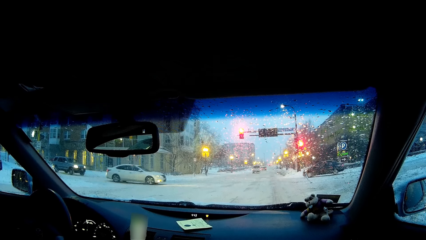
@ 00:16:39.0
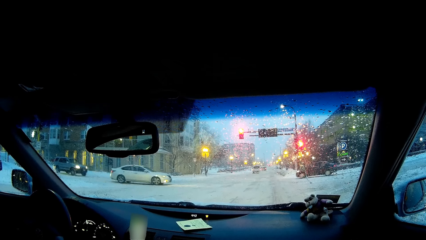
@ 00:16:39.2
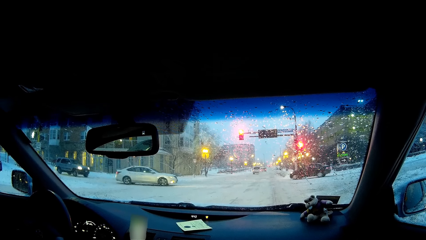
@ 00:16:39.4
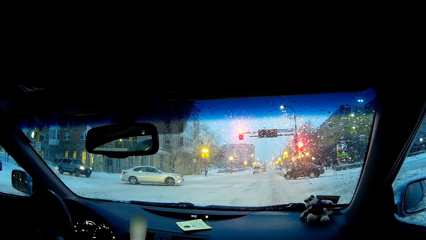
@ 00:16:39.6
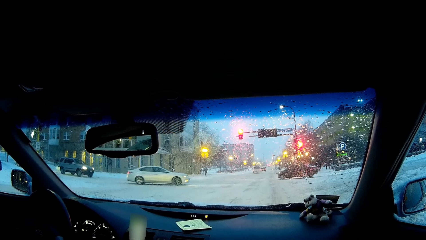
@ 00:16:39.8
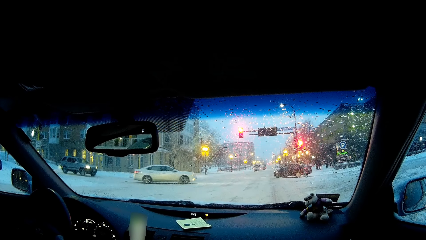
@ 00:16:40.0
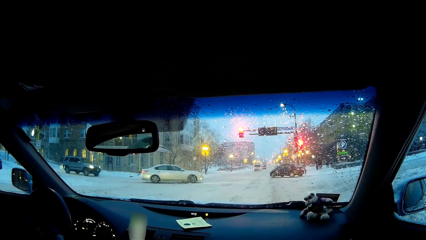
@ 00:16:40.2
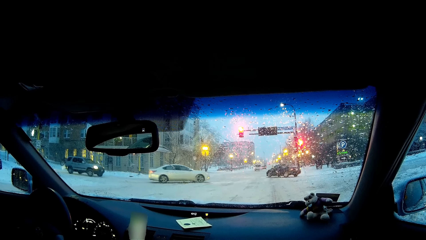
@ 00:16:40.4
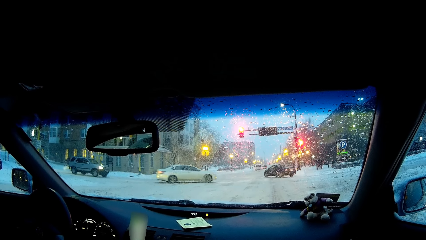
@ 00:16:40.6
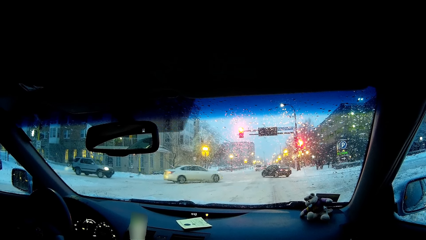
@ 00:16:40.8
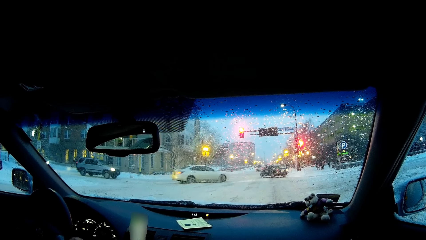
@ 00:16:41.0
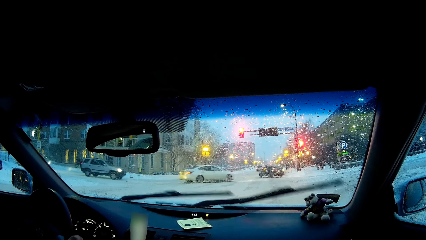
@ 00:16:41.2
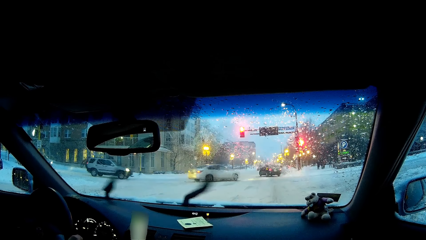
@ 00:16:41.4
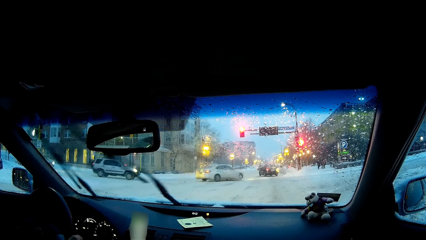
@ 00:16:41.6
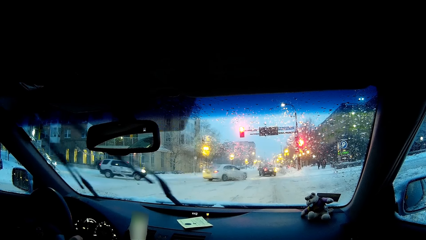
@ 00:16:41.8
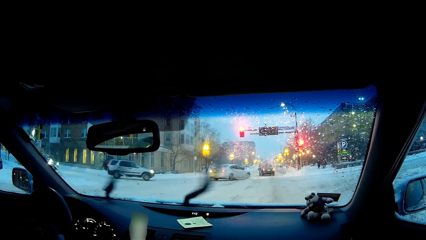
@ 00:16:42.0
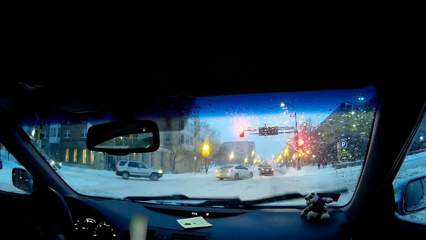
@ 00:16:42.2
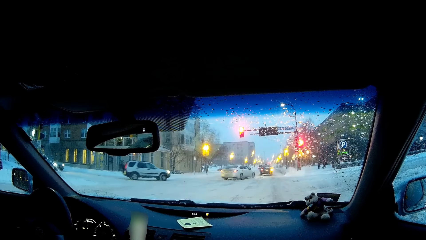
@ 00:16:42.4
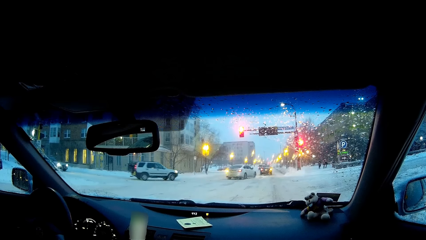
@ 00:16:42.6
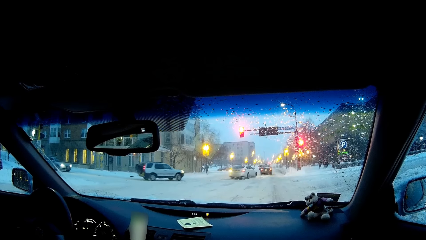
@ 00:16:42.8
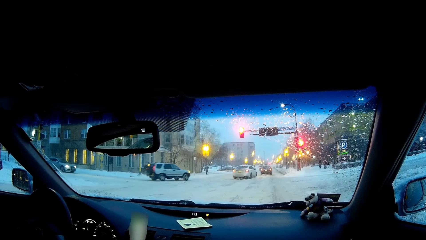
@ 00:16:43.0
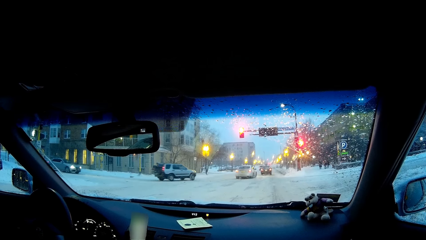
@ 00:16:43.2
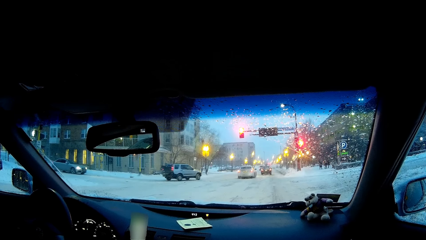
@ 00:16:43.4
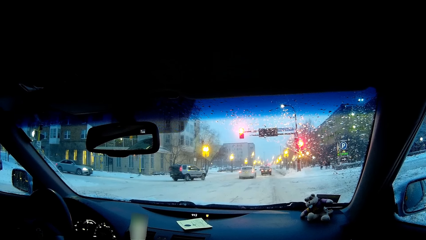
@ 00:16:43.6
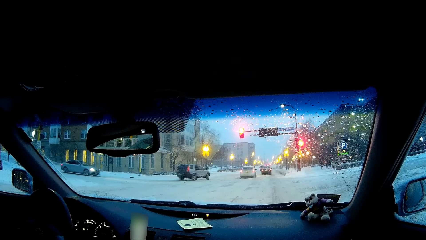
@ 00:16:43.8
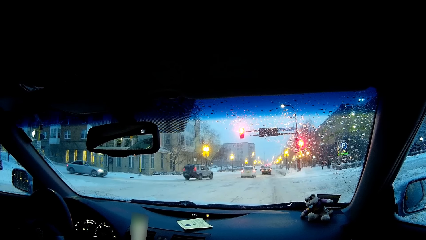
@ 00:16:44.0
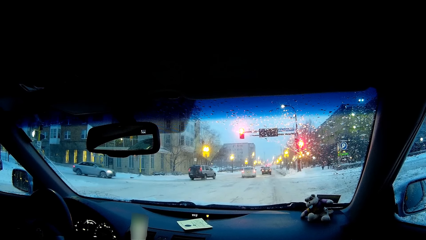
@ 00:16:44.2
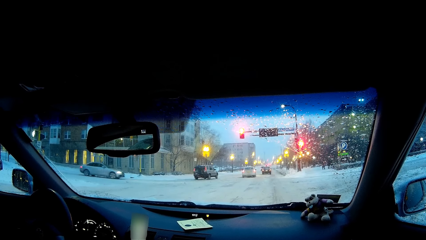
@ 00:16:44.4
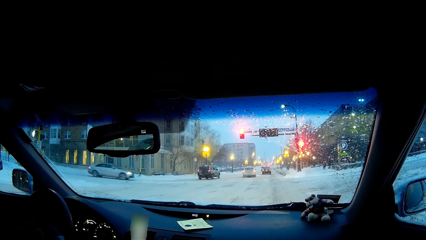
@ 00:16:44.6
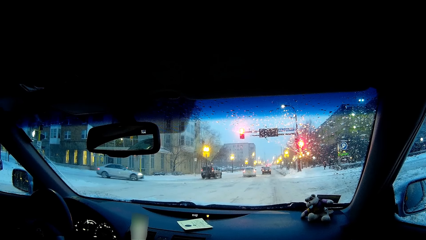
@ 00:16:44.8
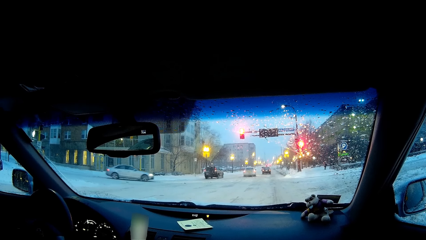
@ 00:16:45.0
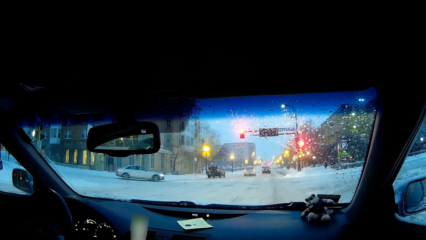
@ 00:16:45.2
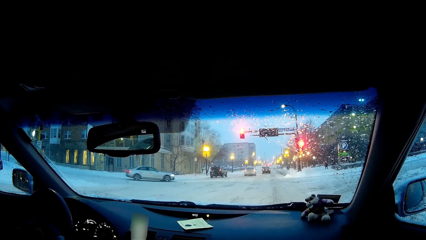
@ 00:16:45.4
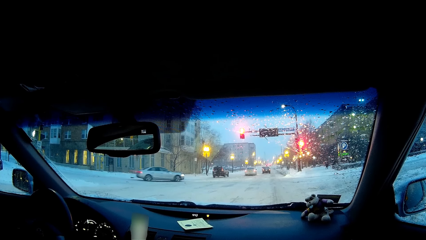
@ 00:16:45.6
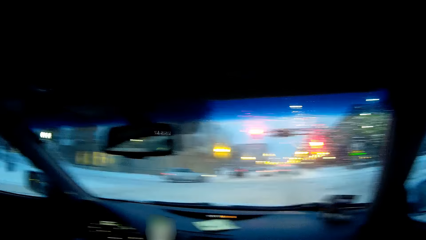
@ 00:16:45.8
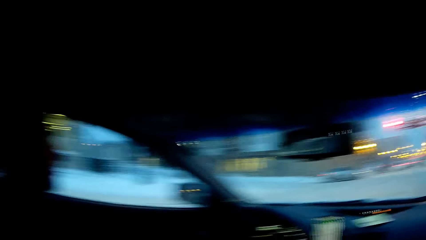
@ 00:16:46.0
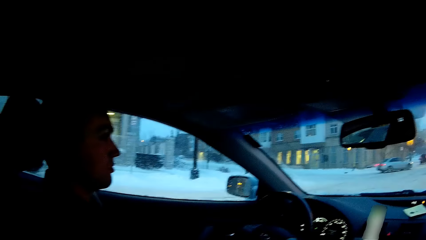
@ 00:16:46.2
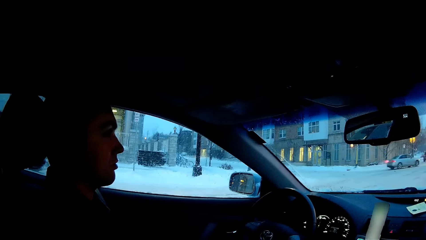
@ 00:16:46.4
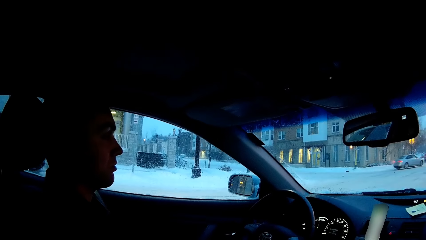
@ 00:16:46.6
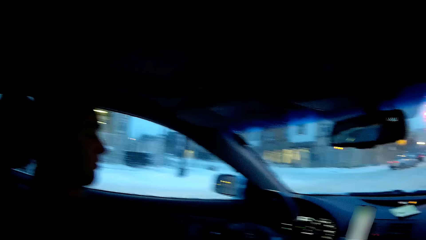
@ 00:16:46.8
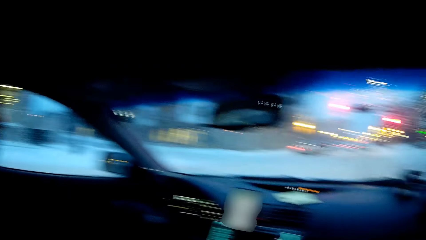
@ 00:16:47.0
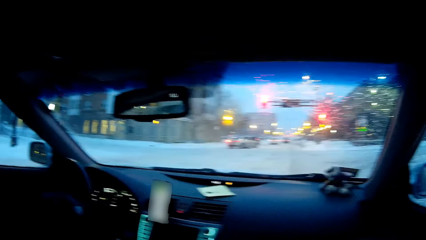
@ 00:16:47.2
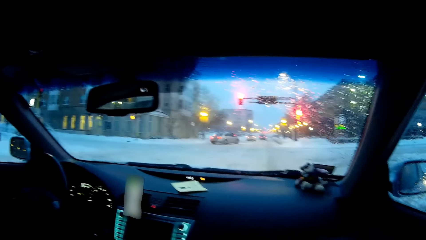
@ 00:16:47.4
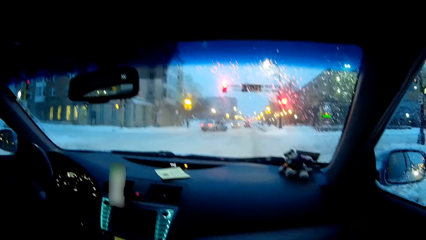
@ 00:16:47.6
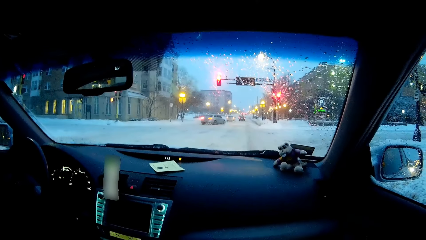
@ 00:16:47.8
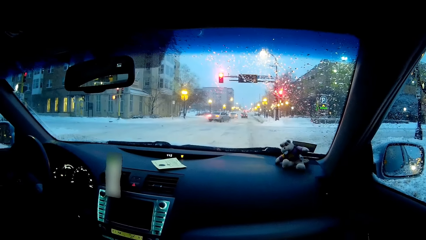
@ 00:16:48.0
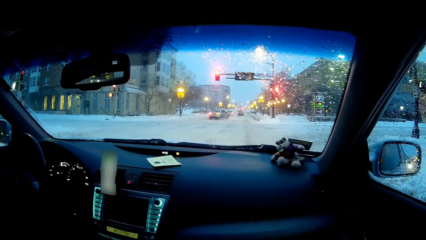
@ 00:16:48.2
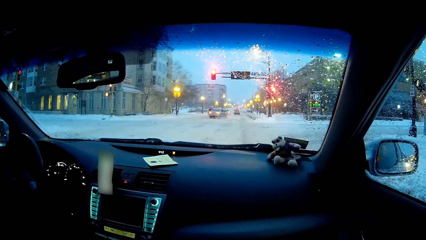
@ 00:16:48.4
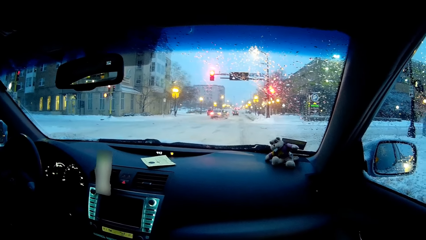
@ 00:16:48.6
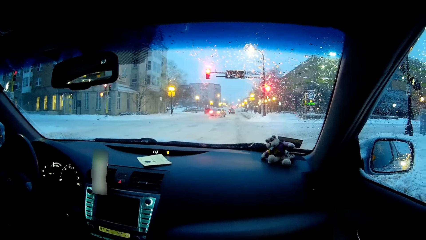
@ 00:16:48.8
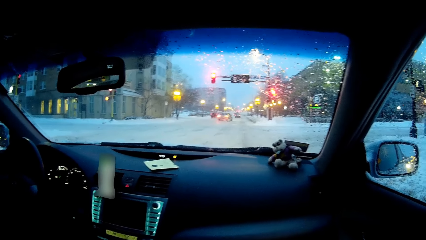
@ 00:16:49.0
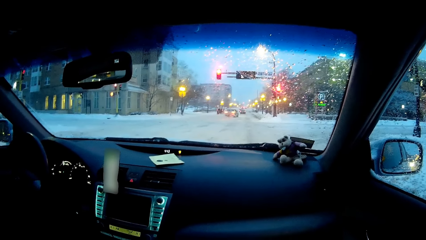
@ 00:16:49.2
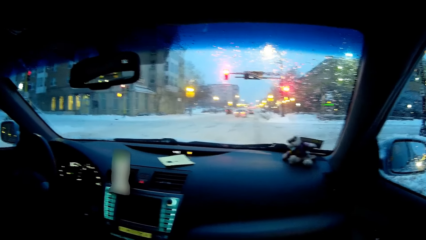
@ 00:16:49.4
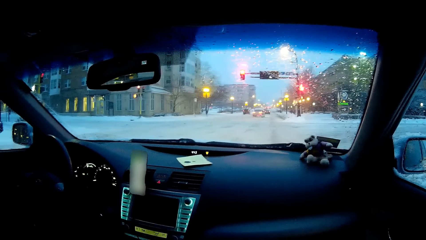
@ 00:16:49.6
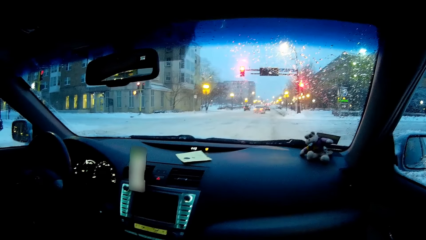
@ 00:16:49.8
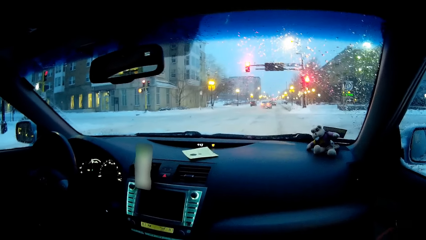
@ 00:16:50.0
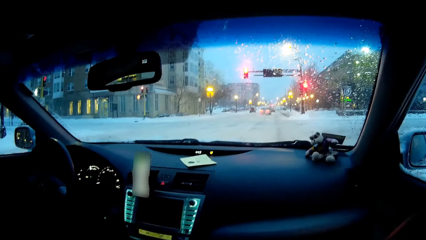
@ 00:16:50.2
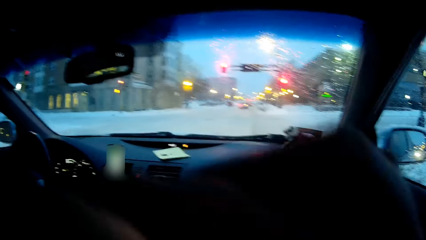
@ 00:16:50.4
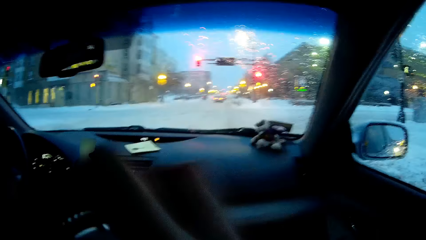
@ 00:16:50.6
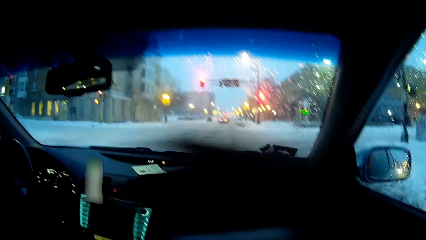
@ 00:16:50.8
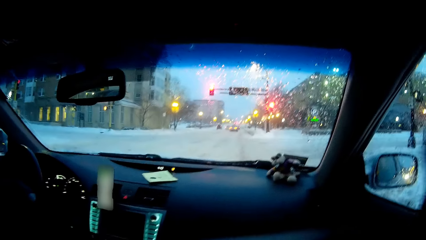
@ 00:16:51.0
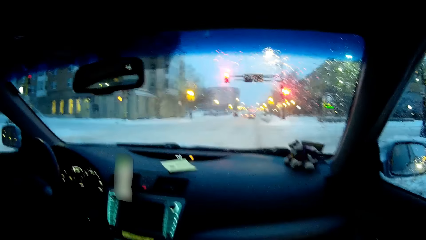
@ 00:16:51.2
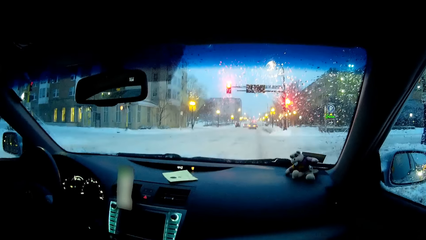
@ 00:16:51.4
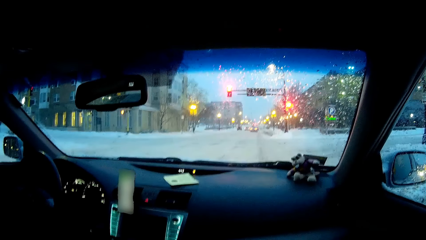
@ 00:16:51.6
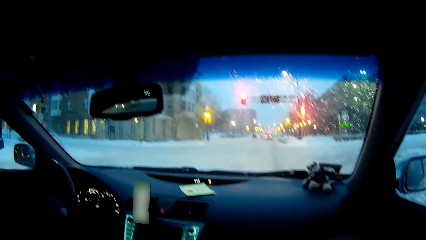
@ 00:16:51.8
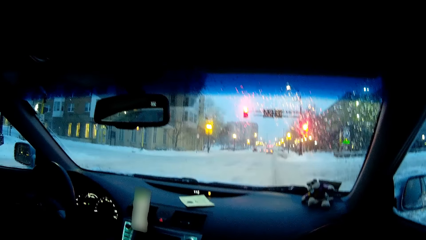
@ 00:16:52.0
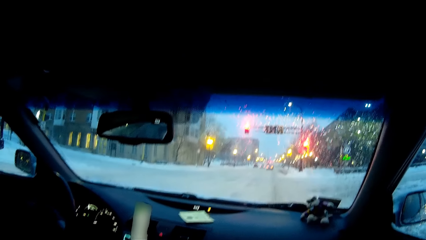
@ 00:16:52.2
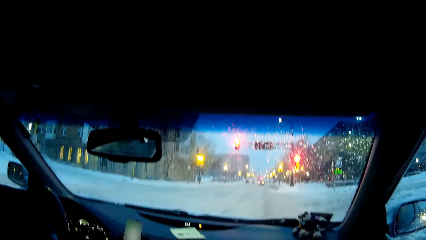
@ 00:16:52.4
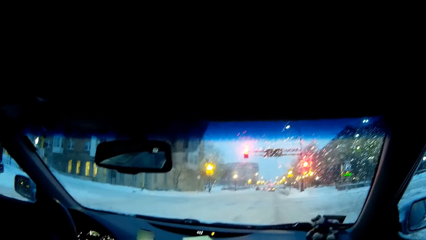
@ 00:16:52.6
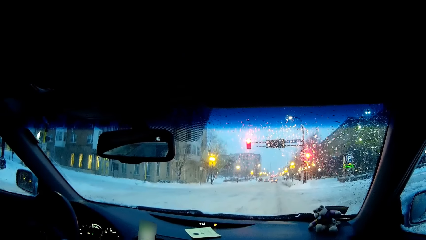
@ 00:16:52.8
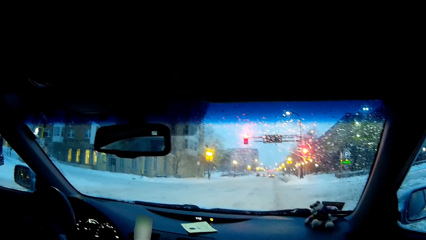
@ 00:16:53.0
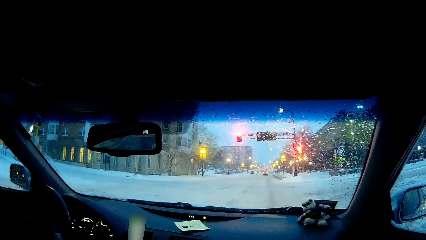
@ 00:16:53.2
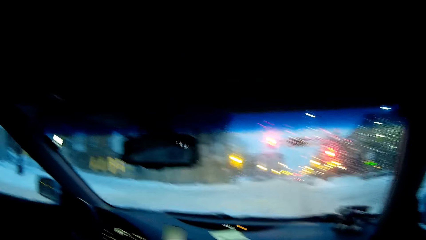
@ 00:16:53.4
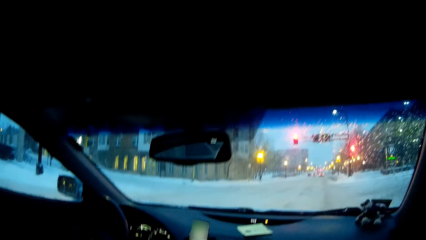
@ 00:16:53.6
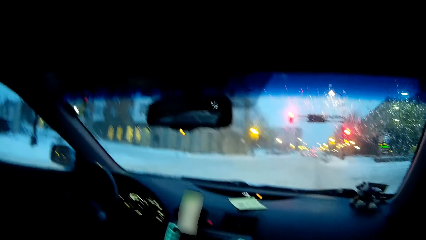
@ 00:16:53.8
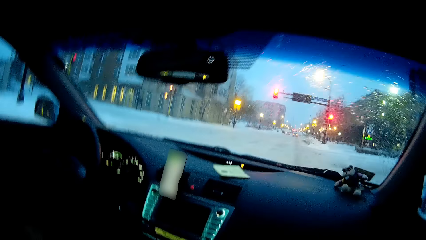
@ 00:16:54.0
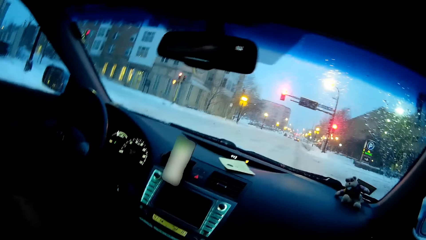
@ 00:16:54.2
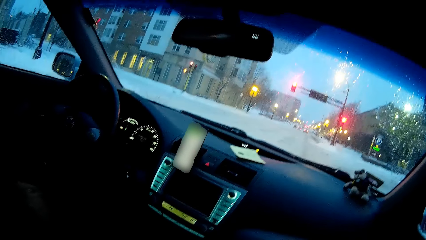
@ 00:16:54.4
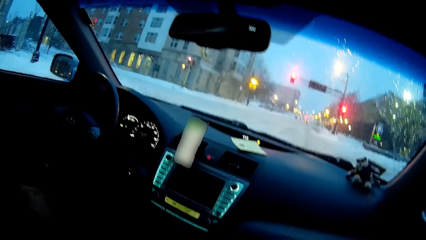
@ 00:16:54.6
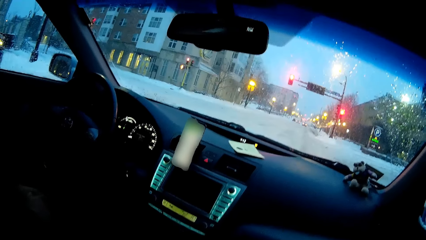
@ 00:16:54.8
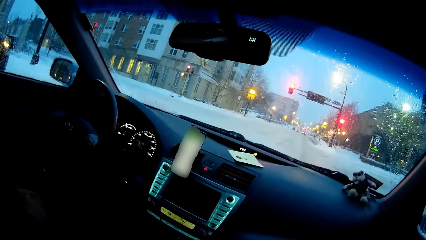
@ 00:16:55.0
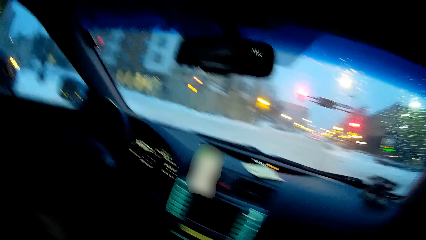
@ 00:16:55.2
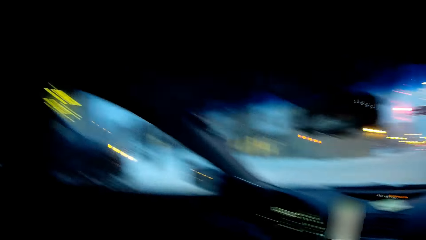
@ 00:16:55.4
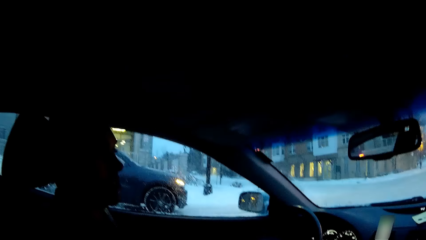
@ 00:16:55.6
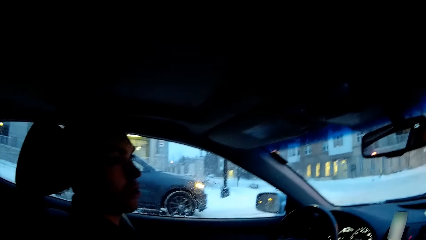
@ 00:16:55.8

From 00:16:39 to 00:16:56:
A person turns on the wiper. The camera wearer looks at the person. He looks around, looks at the windscreen, moves his hand, and looks at the person.
